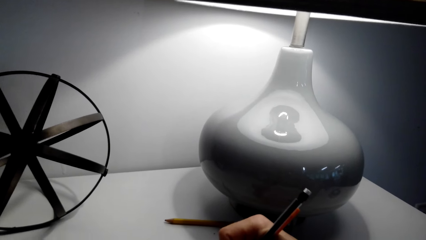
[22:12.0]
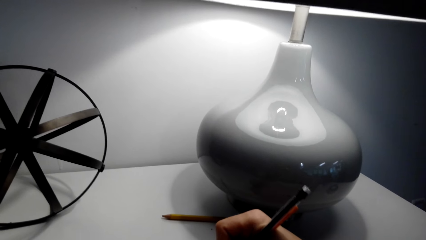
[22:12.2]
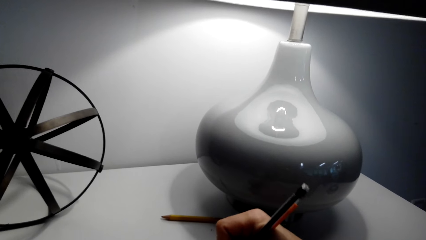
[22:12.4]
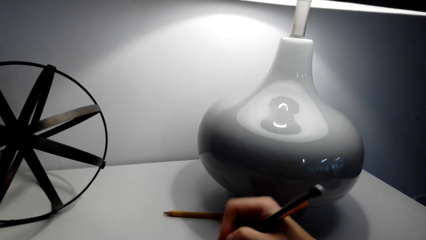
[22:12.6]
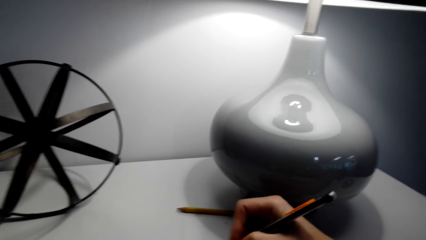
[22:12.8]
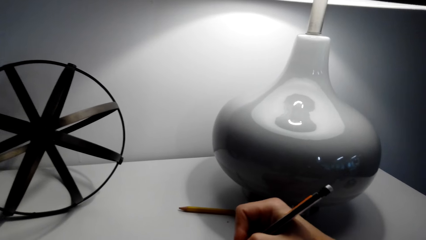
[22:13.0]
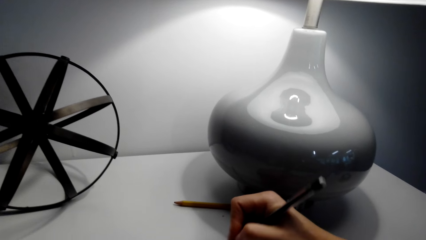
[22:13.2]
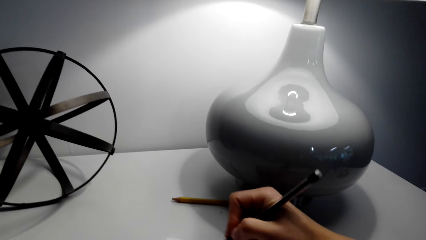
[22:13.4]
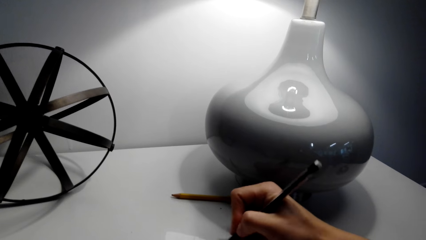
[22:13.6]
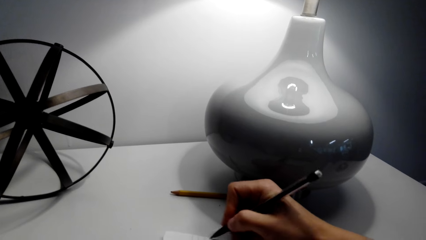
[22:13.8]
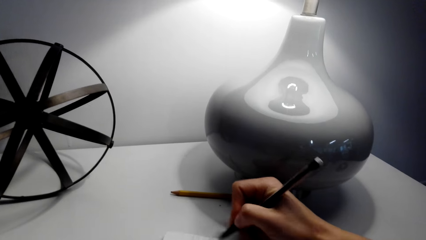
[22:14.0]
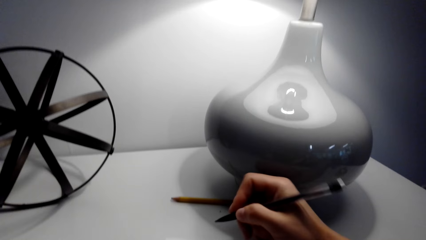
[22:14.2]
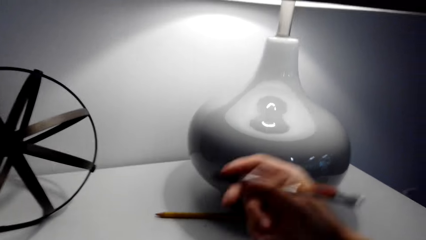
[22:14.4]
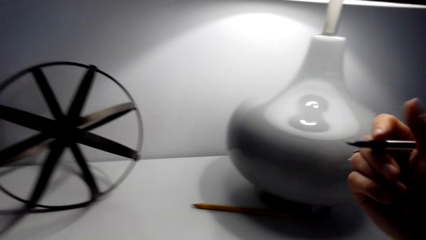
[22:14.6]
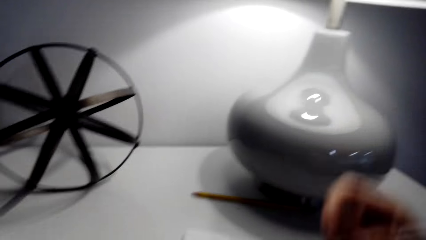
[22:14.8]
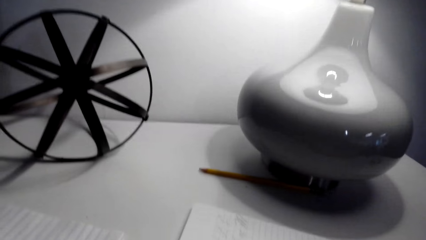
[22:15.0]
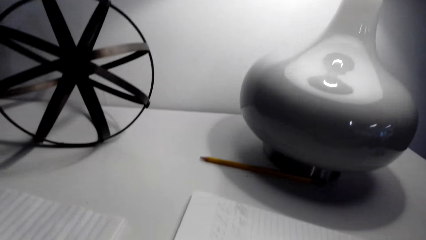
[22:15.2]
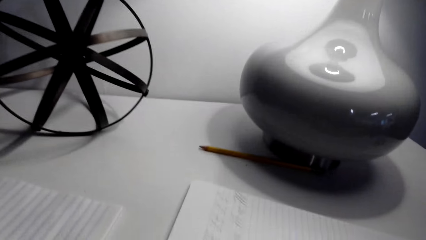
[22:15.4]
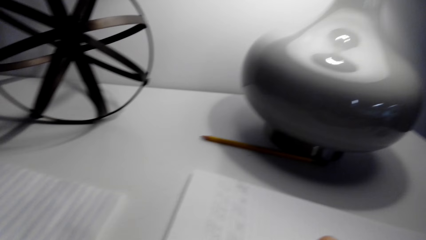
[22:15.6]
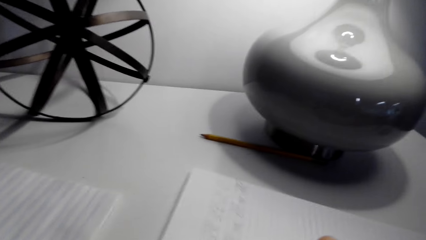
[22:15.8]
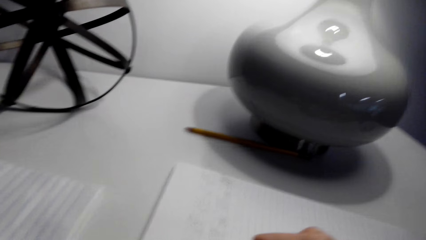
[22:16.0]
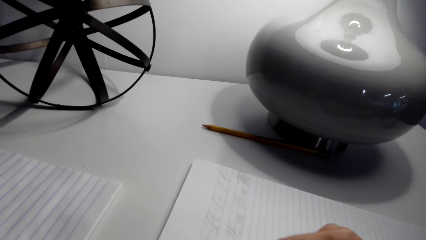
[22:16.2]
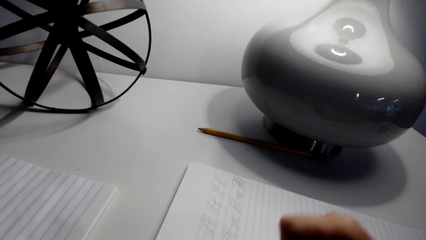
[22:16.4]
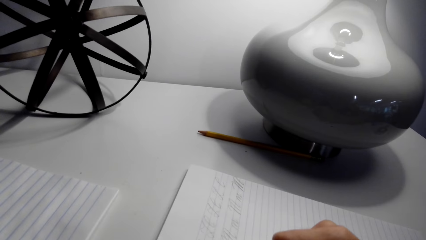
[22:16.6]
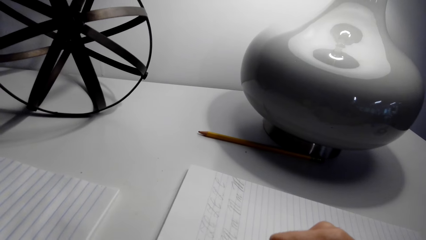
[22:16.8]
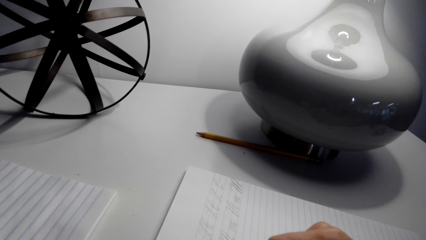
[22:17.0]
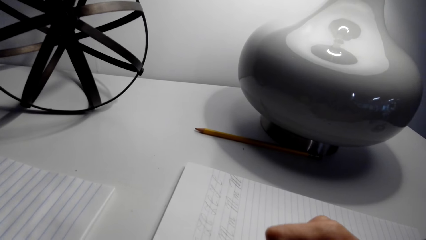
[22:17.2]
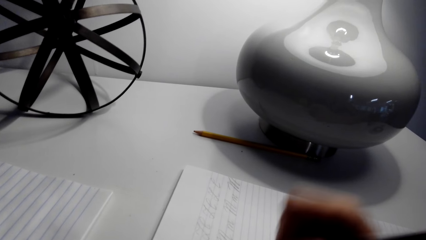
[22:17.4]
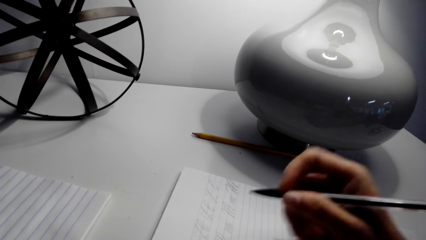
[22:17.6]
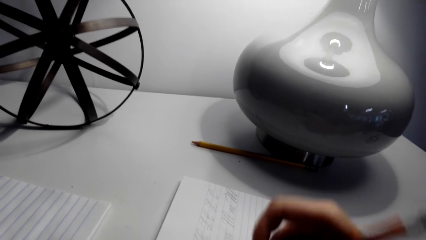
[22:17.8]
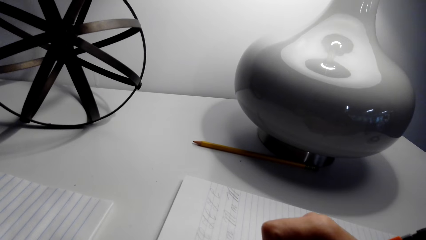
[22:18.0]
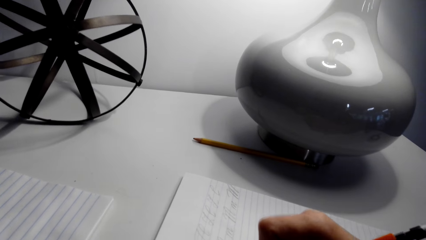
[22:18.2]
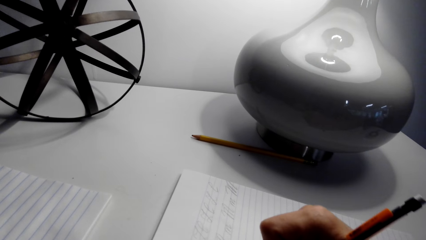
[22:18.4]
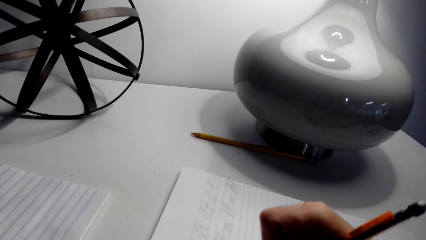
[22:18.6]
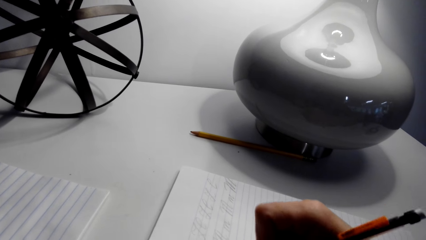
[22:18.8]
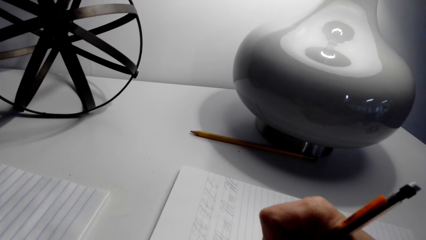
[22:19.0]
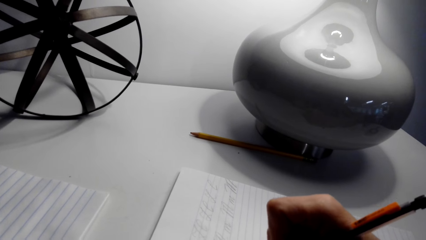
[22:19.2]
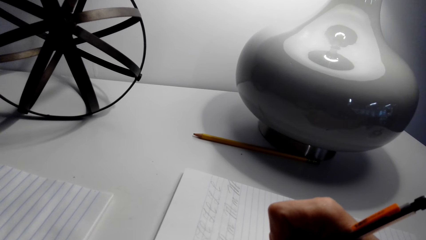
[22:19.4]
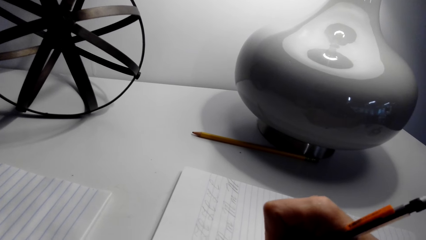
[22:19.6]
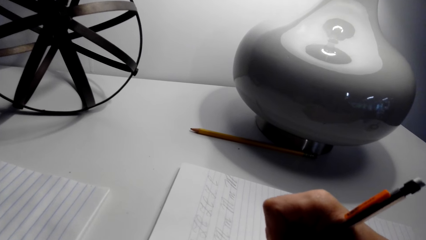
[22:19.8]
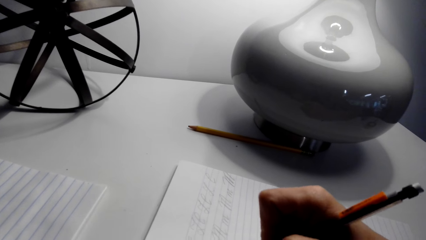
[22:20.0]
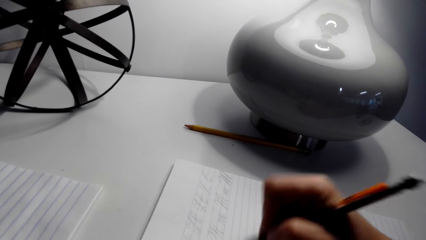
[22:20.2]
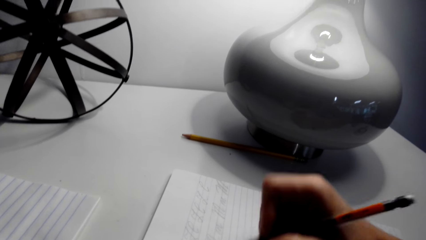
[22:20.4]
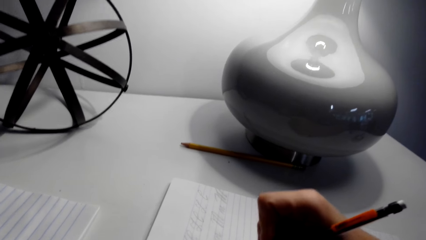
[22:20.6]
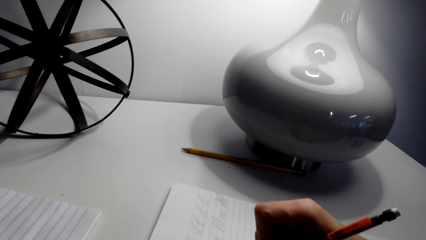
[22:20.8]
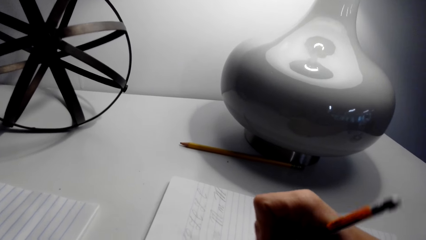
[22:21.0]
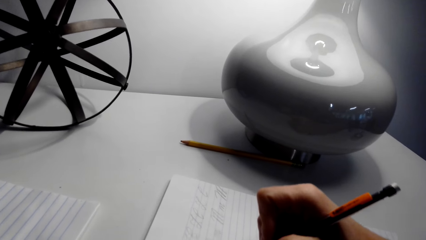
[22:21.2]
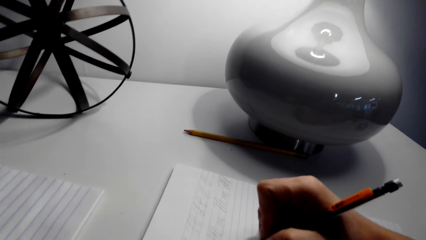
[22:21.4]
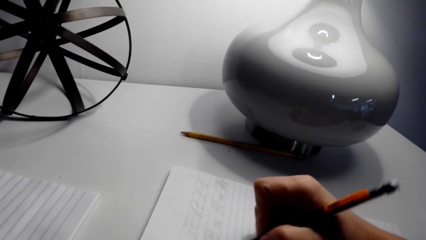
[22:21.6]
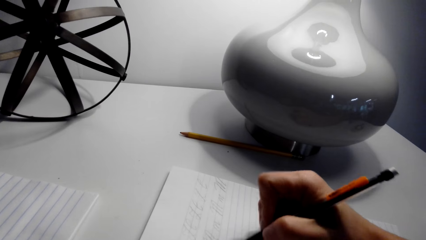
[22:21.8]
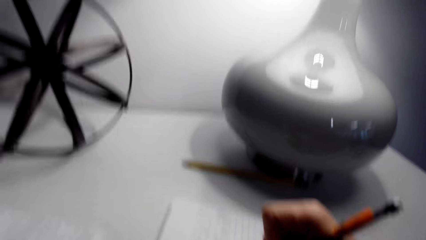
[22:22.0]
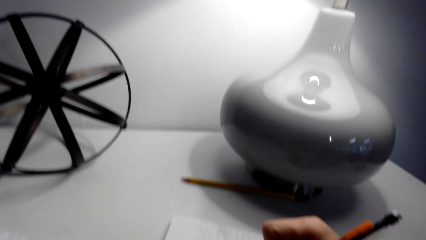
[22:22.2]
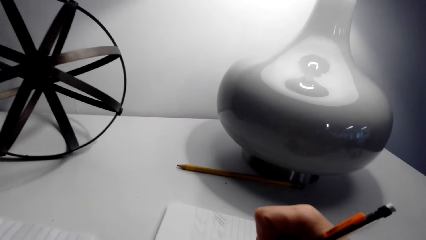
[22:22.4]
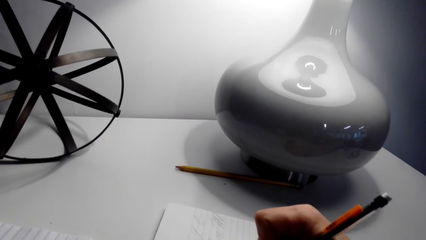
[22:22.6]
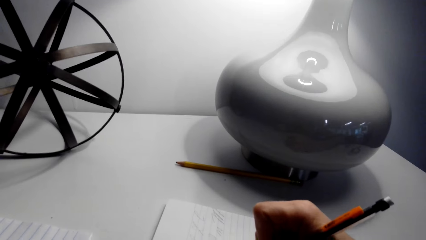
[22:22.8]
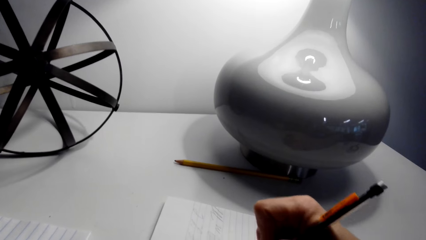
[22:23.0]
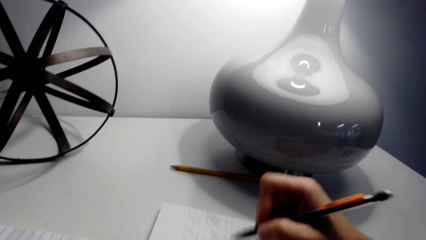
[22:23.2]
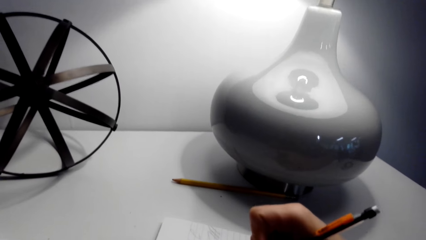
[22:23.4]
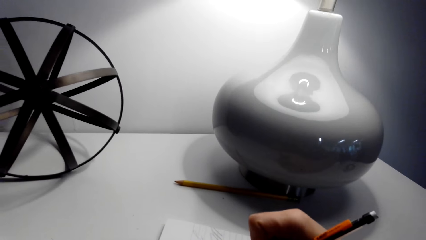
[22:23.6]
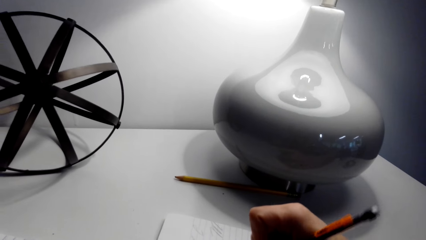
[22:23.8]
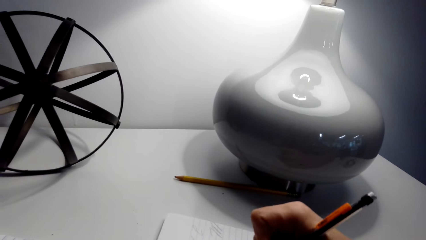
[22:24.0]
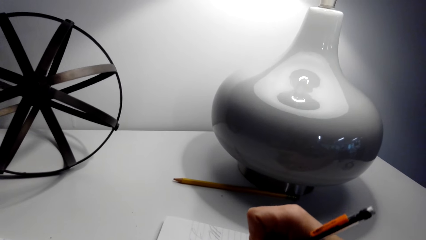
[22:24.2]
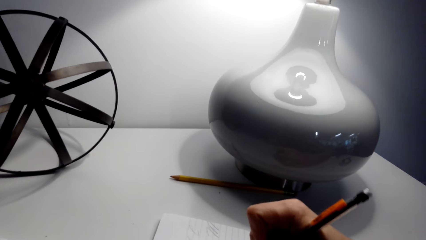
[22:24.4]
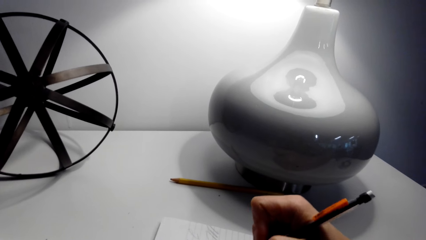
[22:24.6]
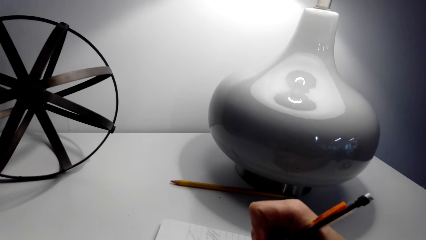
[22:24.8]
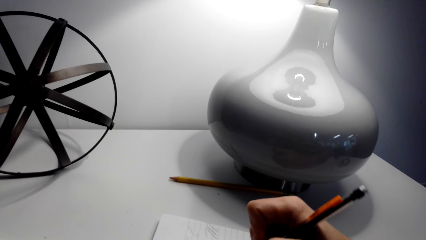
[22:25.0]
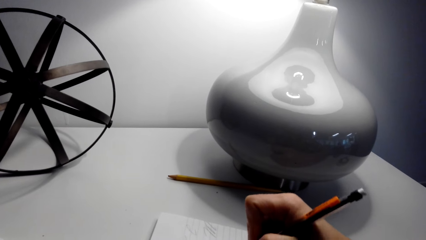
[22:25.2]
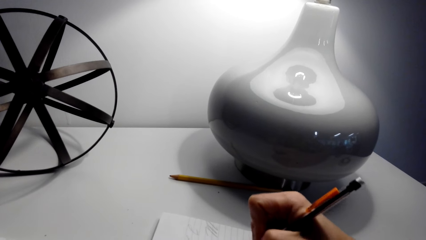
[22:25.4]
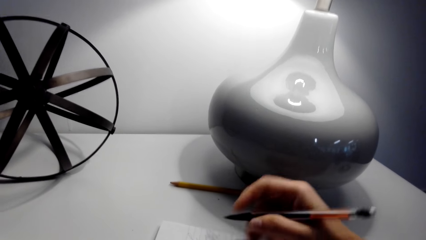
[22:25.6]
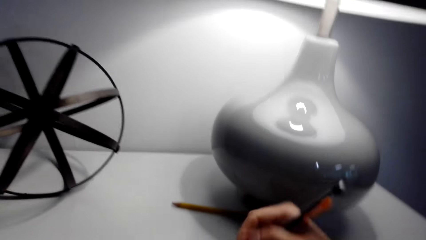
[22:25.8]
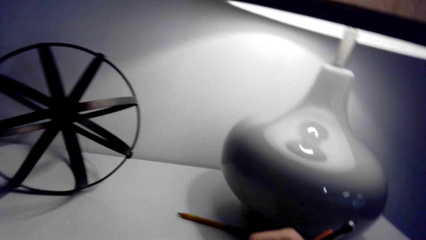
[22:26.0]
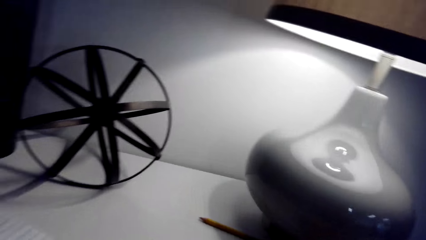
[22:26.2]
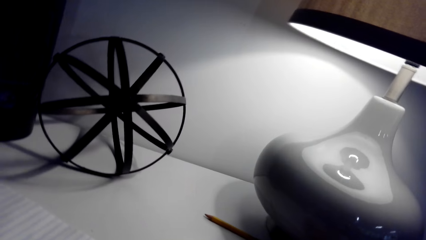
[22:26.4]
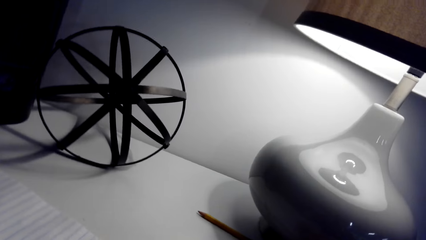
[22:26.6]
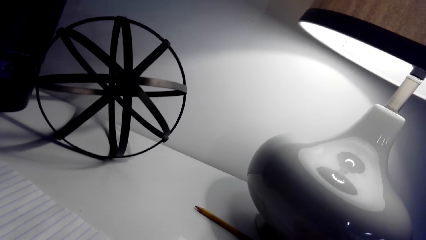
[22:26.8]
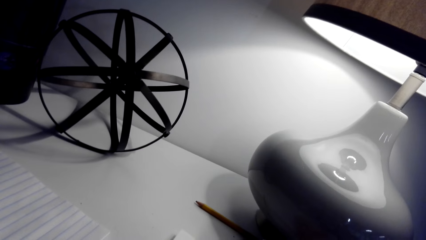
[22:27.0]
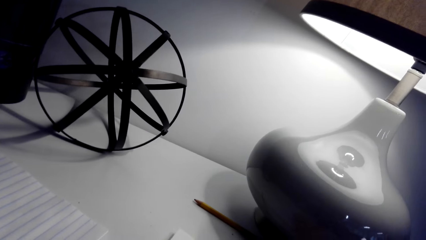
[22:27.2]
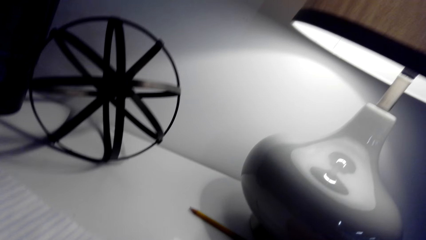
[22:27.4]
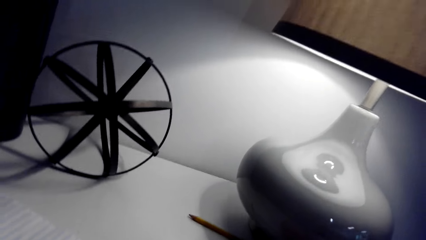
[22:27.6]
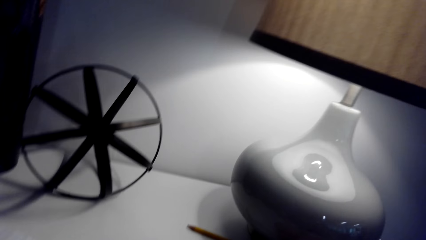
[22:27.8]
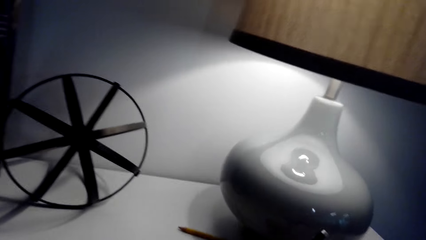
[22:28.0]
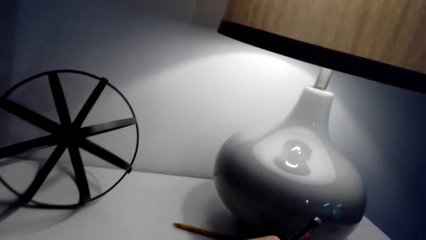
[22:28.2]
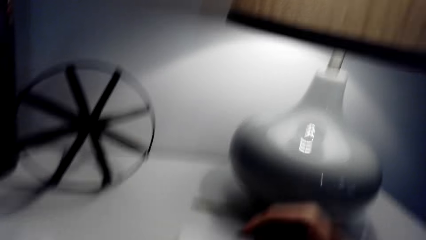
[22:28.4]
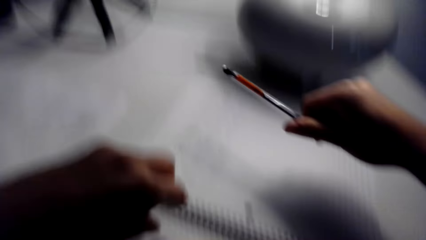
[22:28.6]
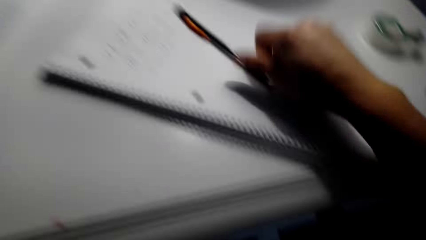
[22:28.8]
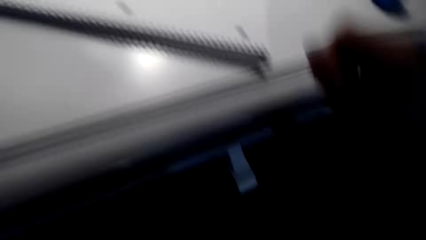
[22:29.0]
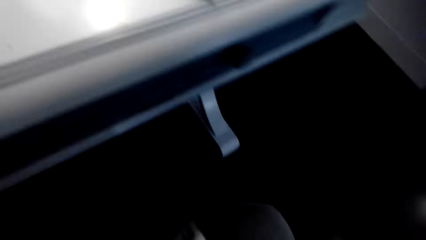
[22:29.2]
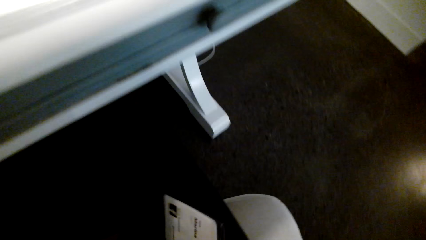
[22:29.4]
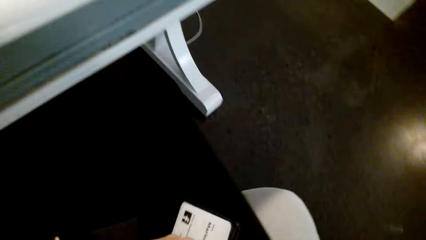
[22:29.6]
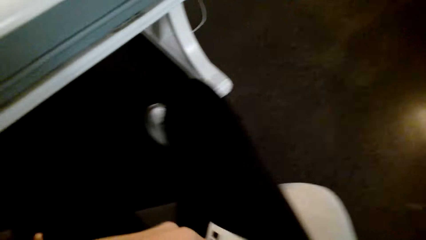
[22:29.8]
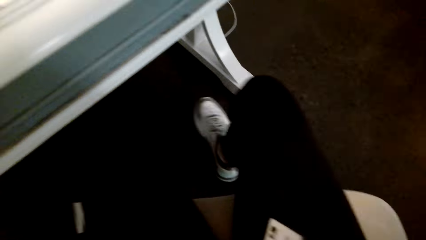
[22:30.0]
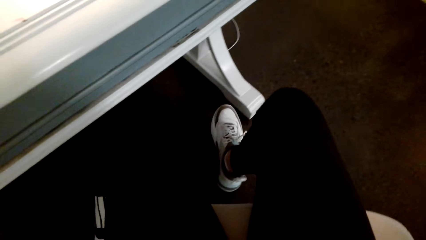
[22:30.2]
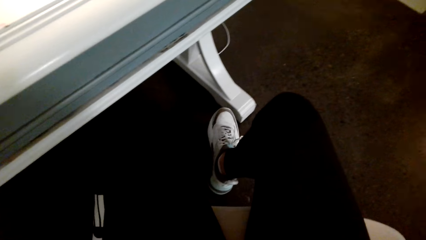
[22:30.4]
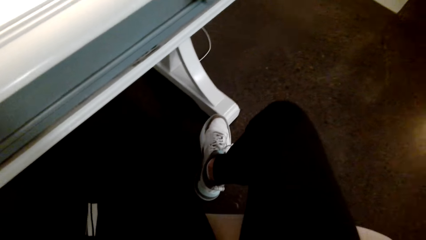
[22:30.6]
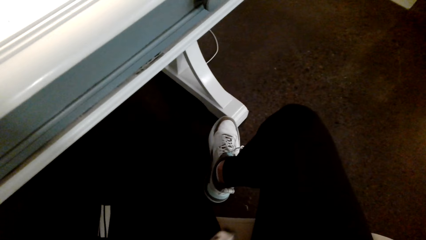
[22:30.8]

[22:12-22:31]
A person talks with the camera wearer. The camera wearer writes on a notebook with a pen or pencil and lifts up the pencil. They move a hand around. They write on the notebook with the pen. They hold the pencil firmly. They talk with the person. They write on the notebook with the pen. They look around. The person talks with the camera wearer. The camera wearer puts the pen on the notebook. They move on the chair.
